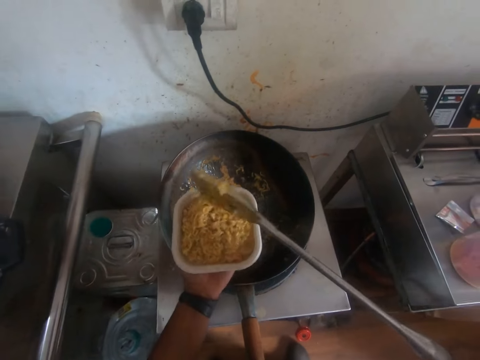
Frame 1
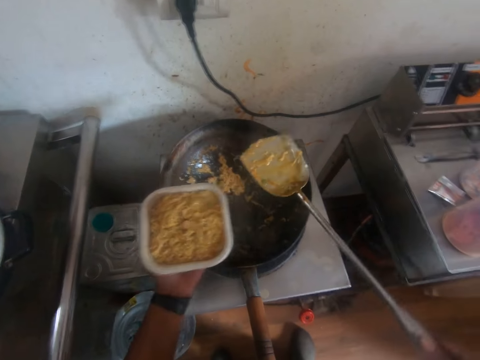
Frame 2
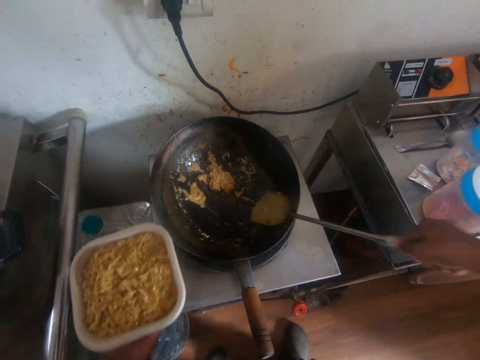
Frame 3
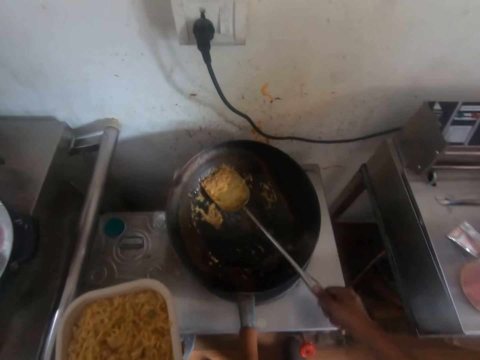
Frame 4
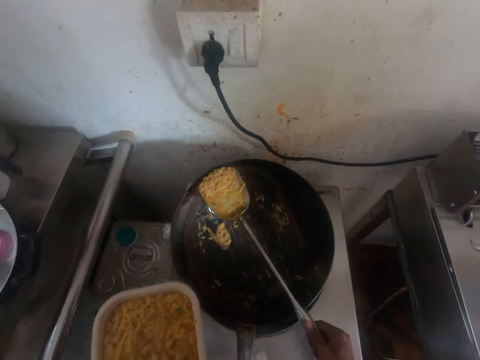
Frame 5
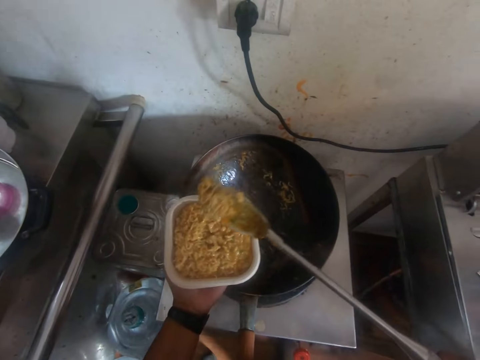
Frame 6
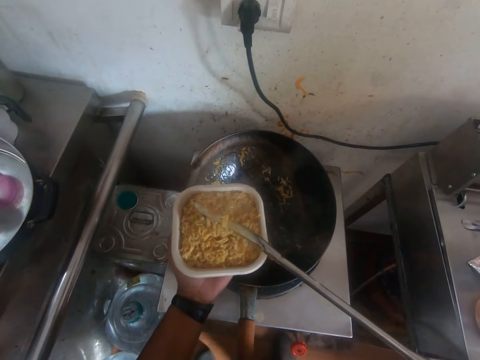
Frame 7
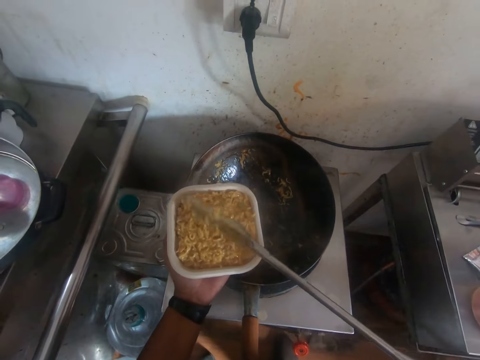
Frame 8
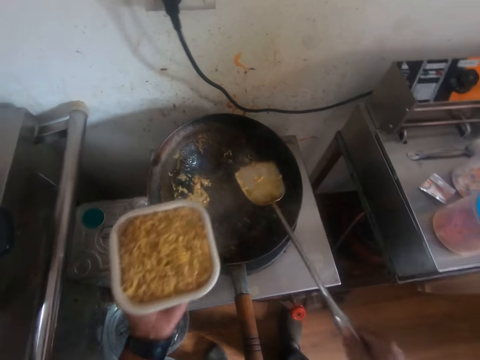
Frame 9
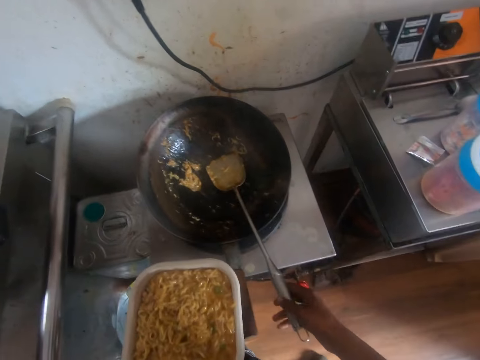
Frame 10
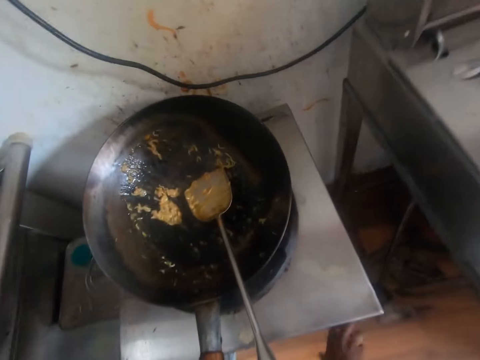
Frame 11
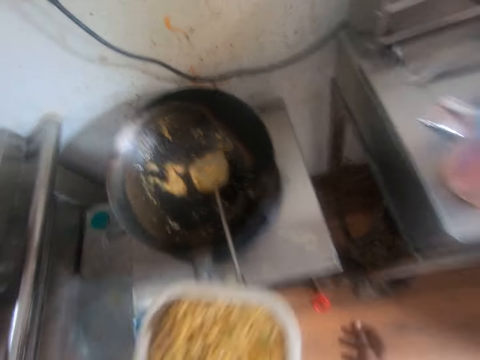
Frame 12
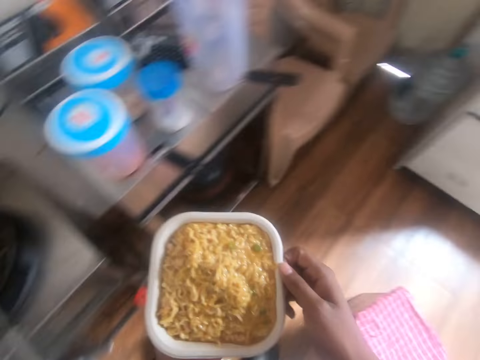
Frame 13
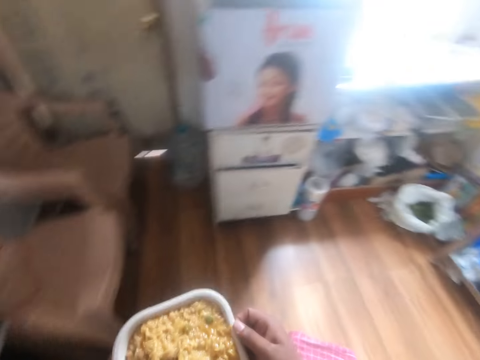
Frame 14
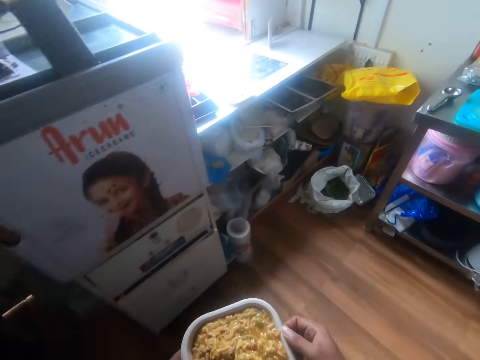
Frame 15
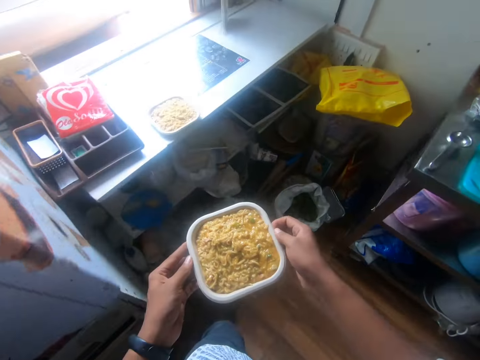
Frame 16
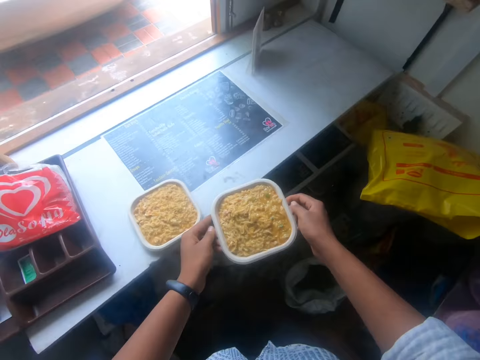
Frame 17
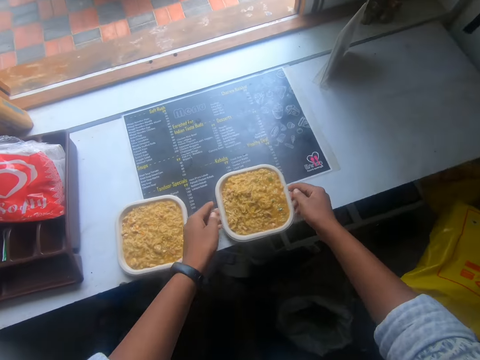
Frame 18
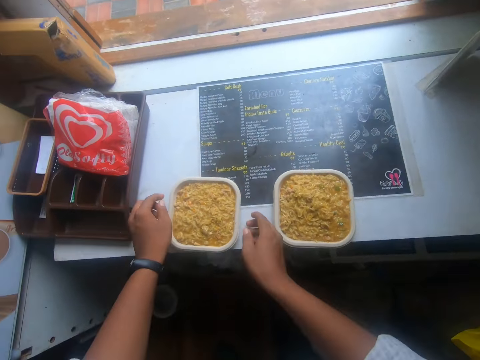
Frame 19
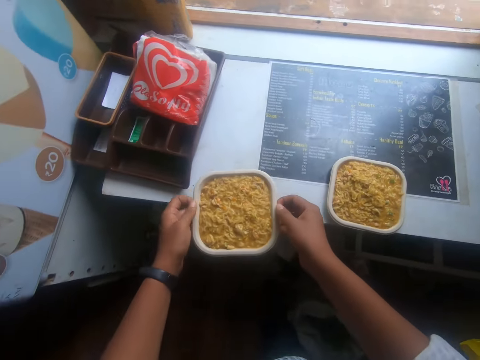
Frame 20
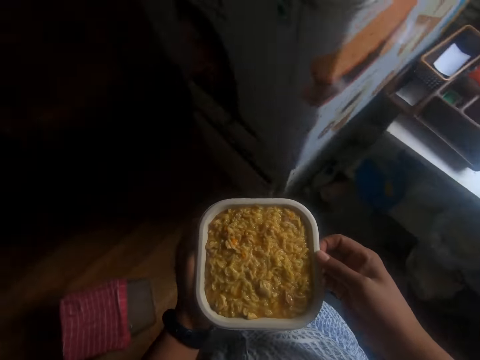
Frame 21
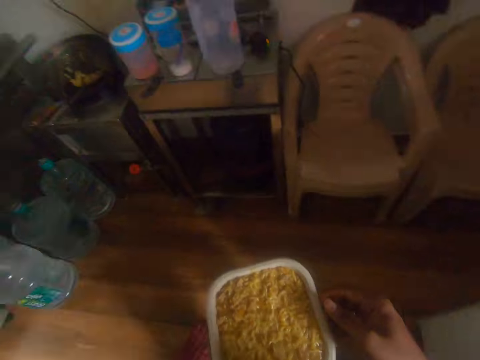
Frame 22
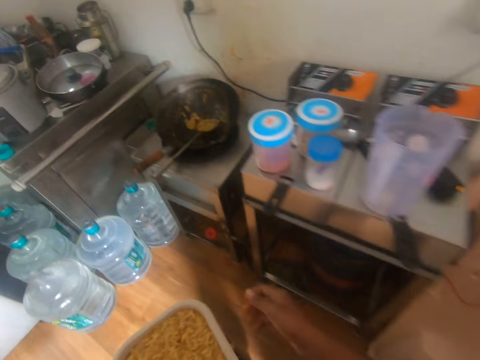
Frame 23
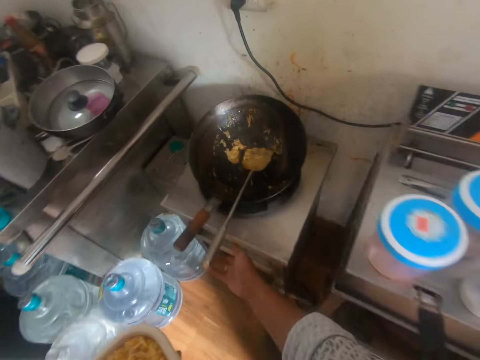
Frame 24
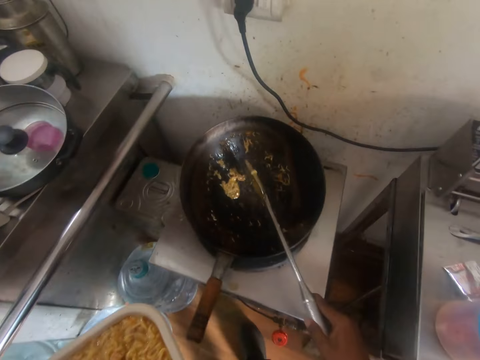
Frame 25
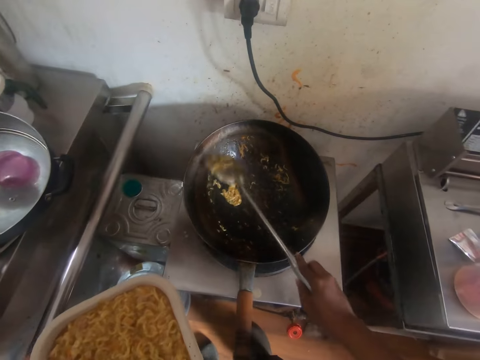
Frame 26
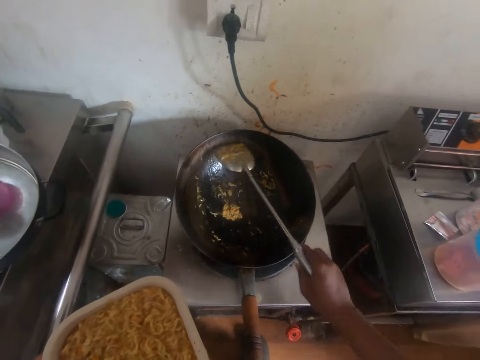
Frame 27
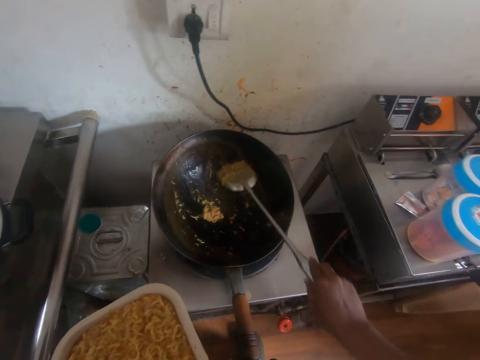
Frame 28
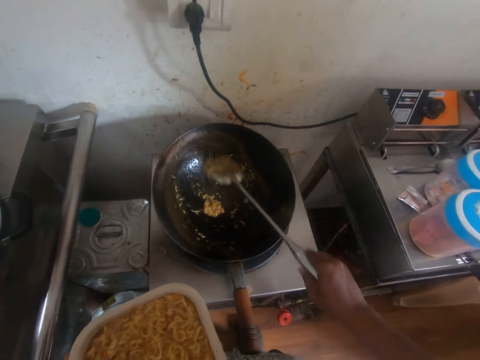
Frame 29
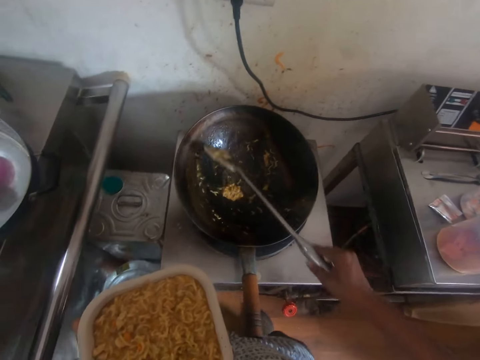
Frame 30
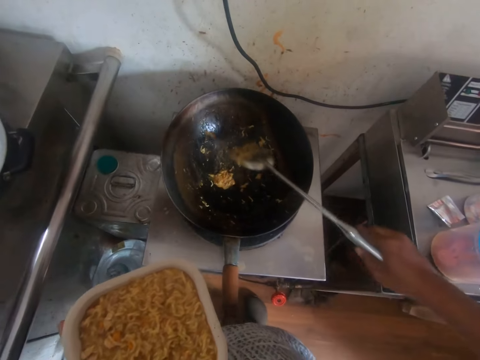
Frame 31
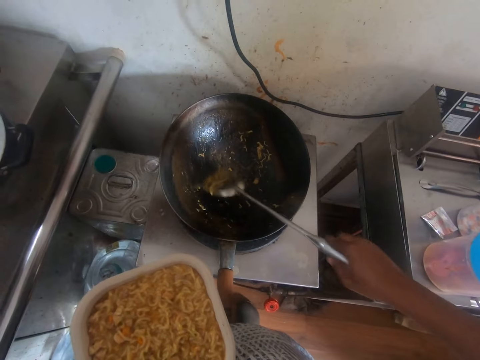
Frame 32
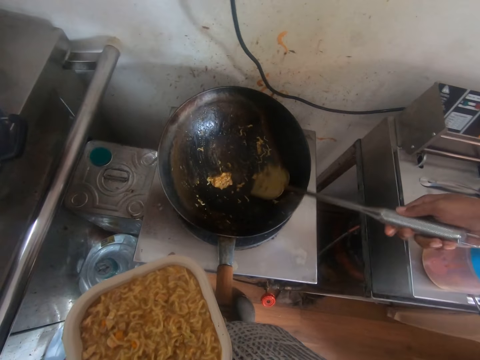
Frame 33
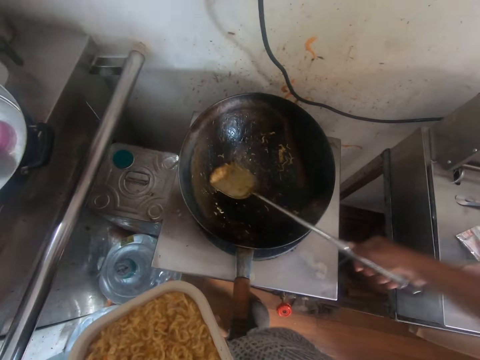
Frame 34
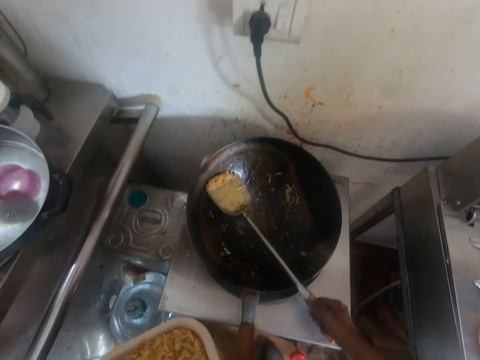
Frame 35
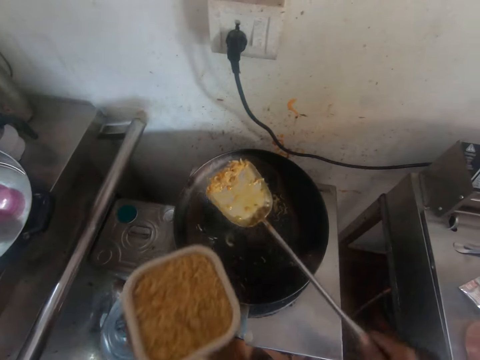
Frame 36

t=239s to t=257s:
The camera wearer pours the noodles from the spatula in his right hand into the disposable plate in his left hand. He scoops some noodles from the fry pan on the gas stove with the spatula in his right hand. He pours the noodles from the spatula in his right hand into the disposable plate in his left hand. He places the spatula or spoon in his right hand into the fry pan on the gas stove. He turns the knob underneath the gas stove with his right hand. He holds the plate of noodles with both hands. He walks ahead. He places the plate of noodles in both hands on the table. He picks the plate of noodles from the table with both hands. He walks ahead. He picks the spatula from the fry pan on the gas stove with his right hand. He gathers the noodles in the fry pan with the spatula in his right hand. He scrapes the noodle soup with the spoon. He scoops the noodles from the fry pan on the gas stove with the spatula in his right hand.

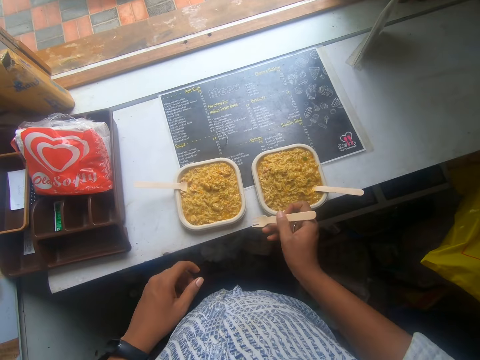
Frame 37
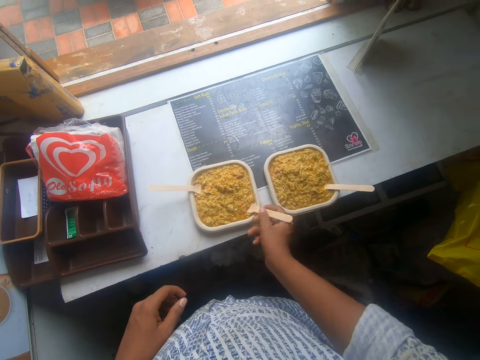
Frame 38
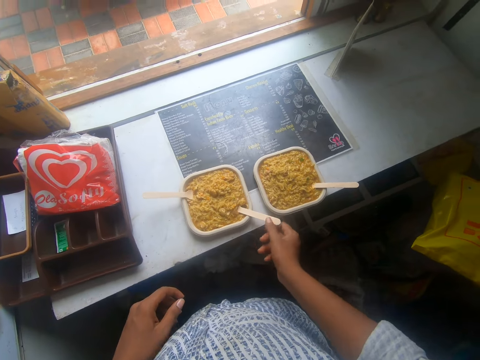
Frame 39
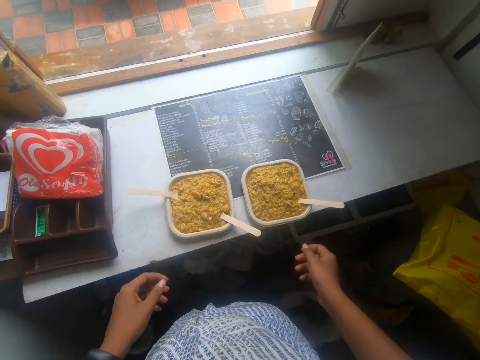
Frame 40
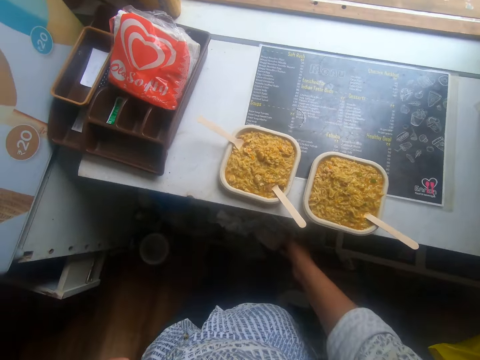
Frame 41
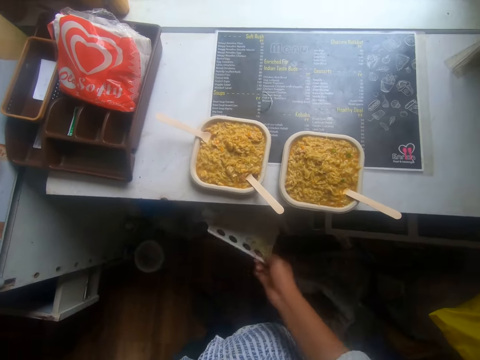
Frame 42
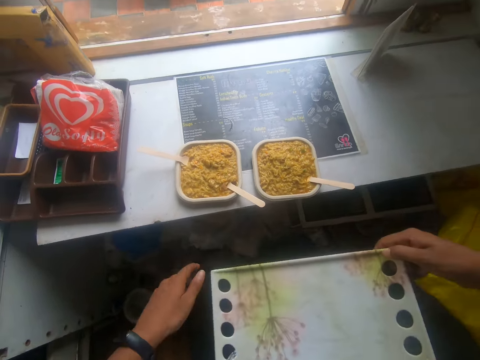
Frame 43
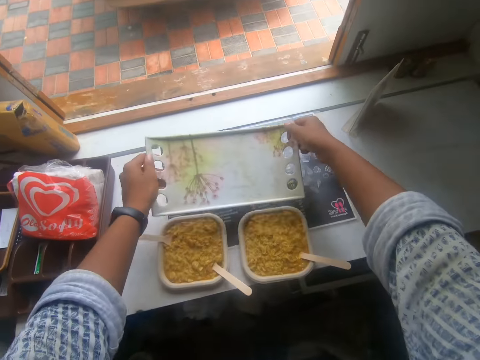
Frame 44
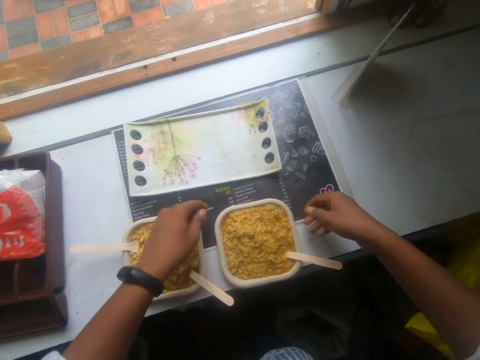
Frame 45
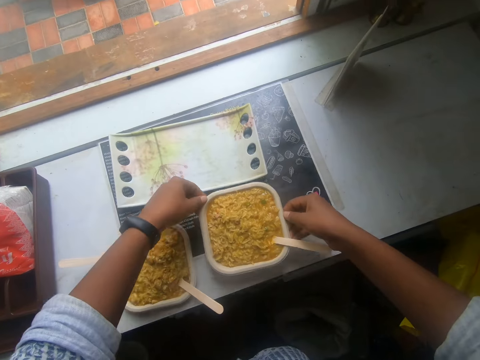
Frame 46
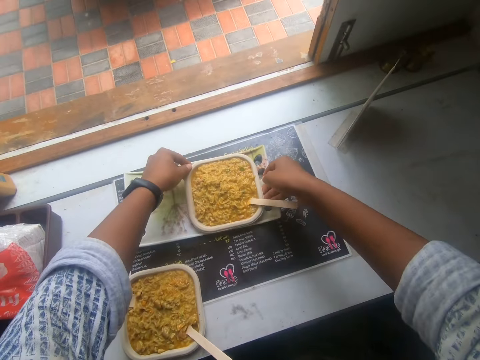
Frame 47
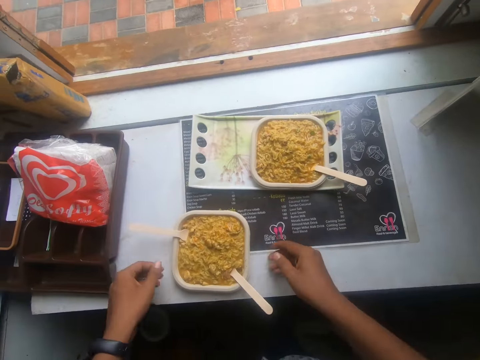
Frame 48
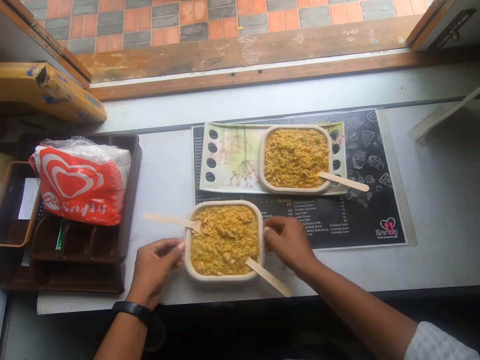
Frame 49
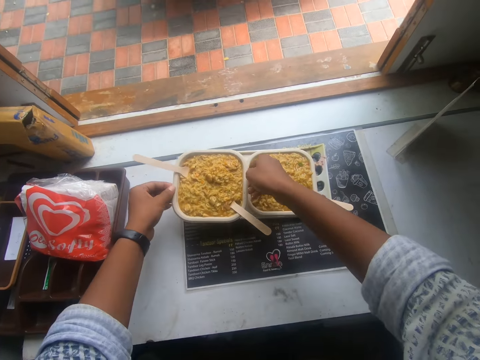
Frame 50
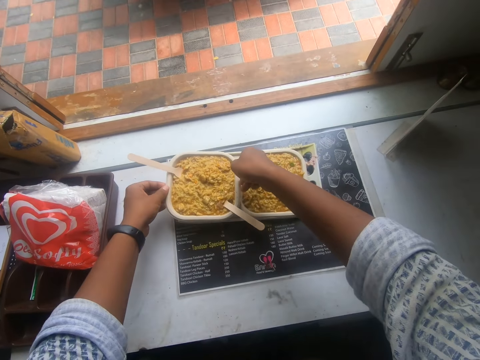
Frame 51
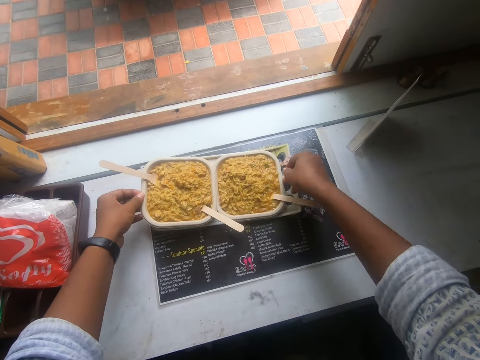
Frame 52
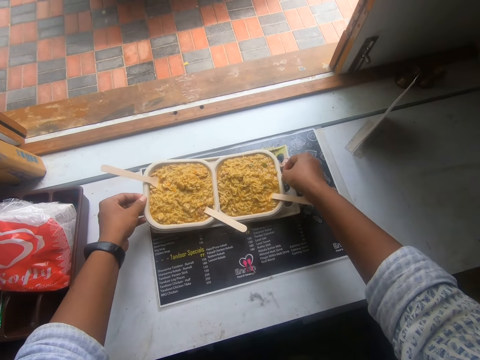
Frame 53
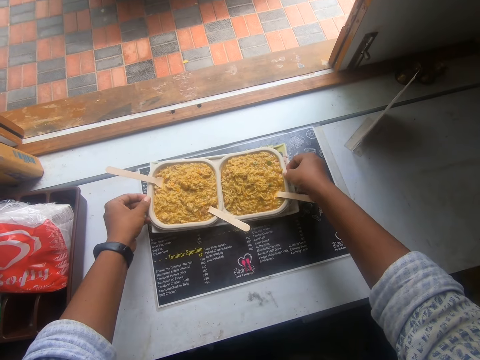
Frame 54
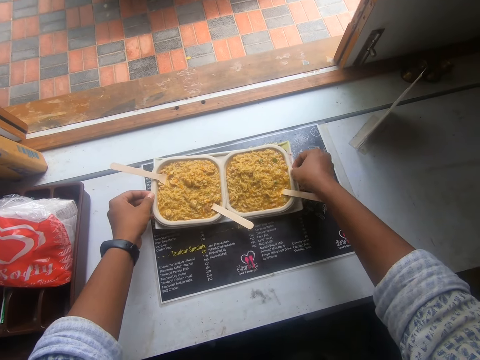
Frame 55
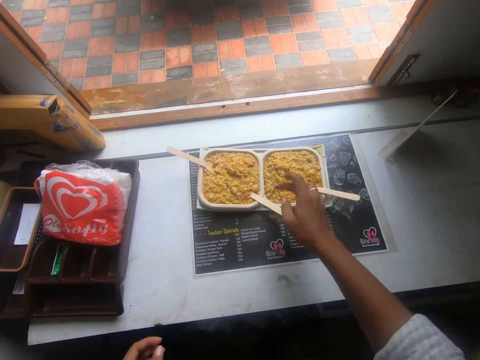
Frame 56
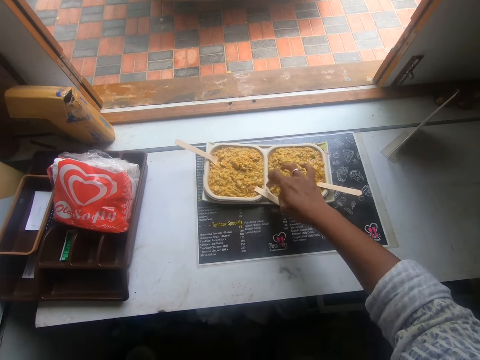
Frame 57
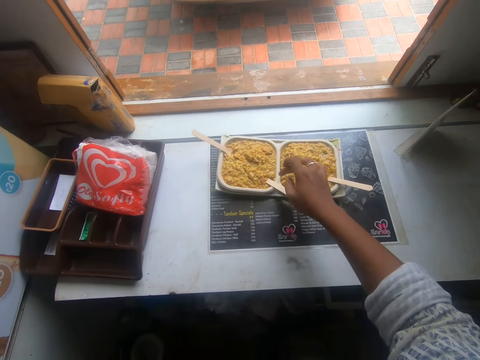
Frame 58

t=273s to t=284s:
The camera wearer places the fork in his right hand into the plate of noodles on the table. He picks a tray from the rack of the table with his right hand. He holds the tray with both hands. He places the tray in both hands on the table. He picks the plate of noodles from the table with both hands. He places the plate of noodles in both hands on the tray. He picks the plate of noodles from the table with both hands. He places the plate of noodles in both hands on the tray. He moves the plate of noodles on the tray with his right hand. He moves the plate of noodles in his left hand on the tray. He aligns both plates with both hands. He wipes the plate of noodles on the tray with his right hand.
